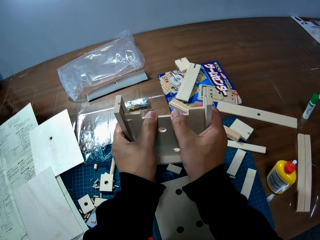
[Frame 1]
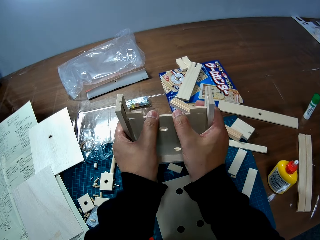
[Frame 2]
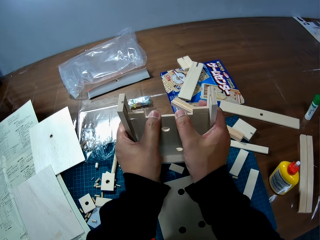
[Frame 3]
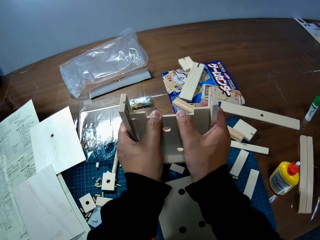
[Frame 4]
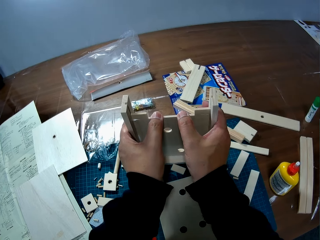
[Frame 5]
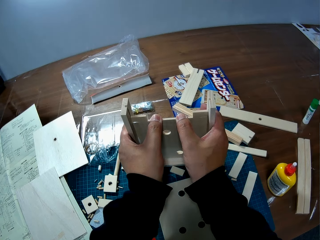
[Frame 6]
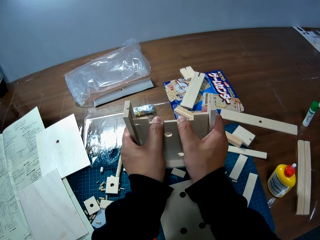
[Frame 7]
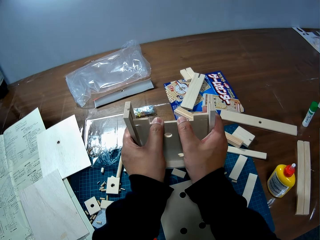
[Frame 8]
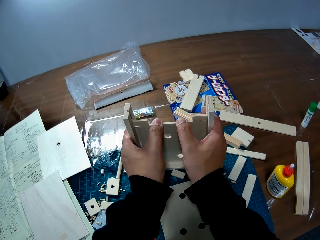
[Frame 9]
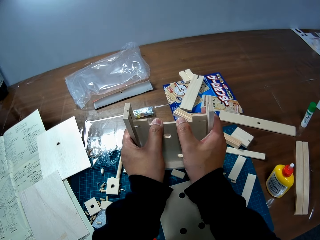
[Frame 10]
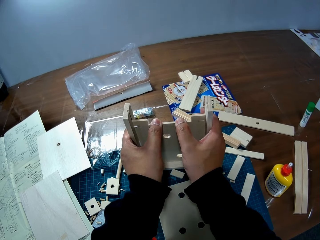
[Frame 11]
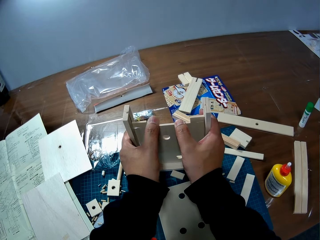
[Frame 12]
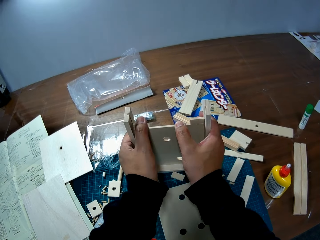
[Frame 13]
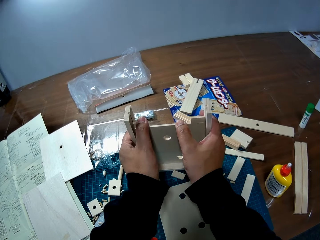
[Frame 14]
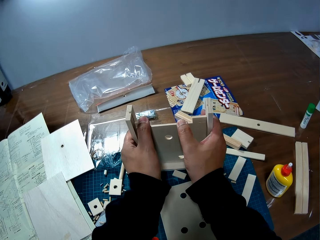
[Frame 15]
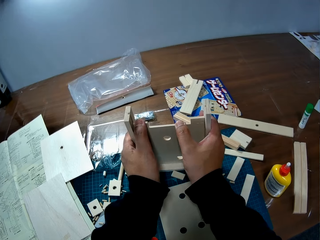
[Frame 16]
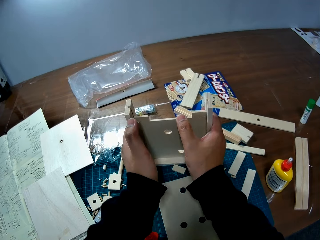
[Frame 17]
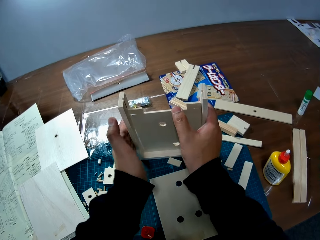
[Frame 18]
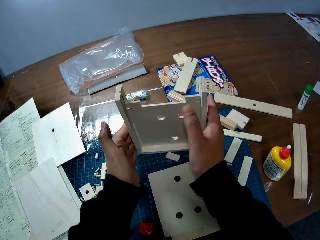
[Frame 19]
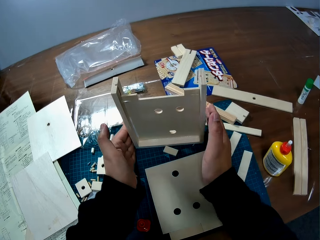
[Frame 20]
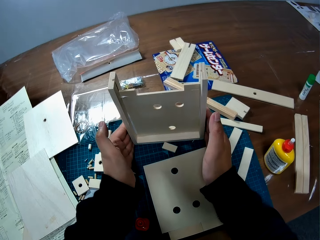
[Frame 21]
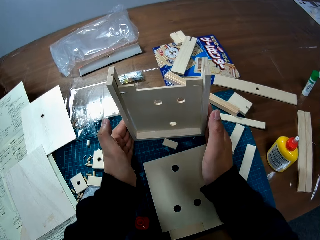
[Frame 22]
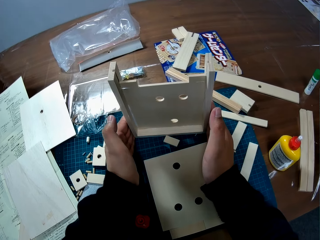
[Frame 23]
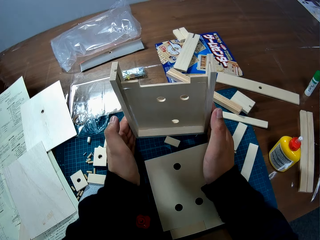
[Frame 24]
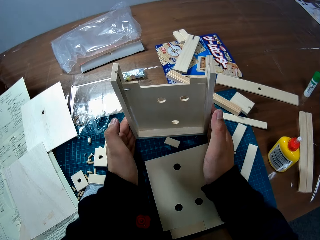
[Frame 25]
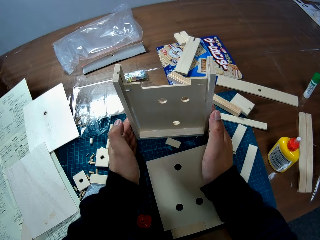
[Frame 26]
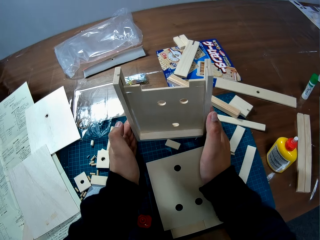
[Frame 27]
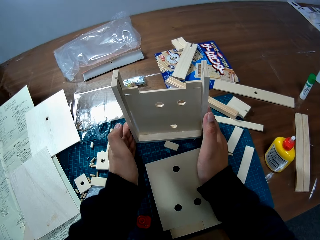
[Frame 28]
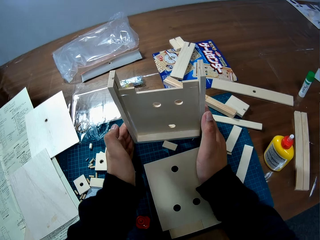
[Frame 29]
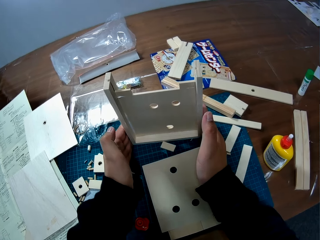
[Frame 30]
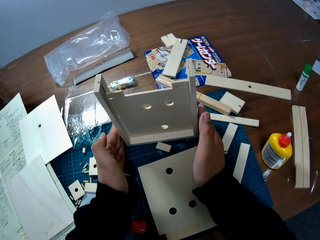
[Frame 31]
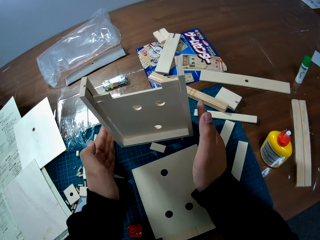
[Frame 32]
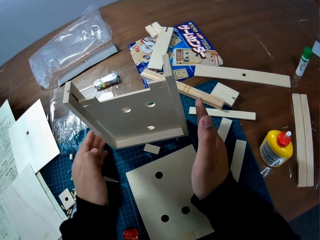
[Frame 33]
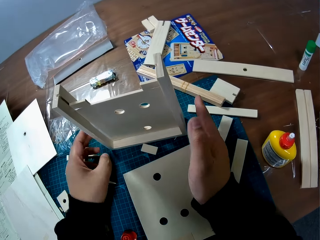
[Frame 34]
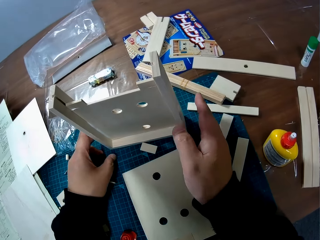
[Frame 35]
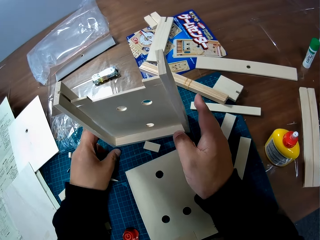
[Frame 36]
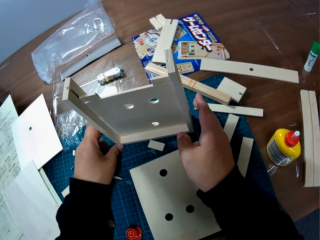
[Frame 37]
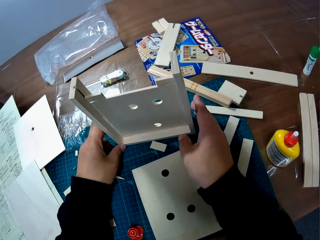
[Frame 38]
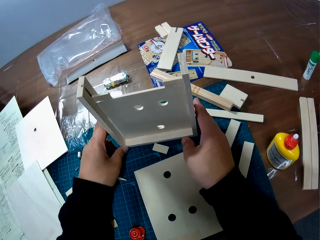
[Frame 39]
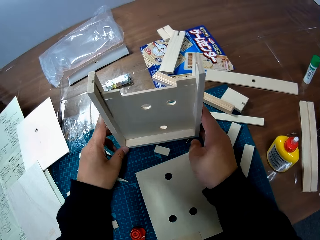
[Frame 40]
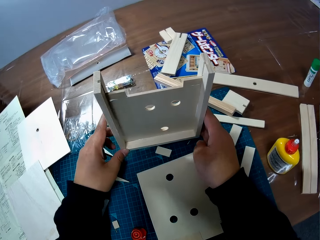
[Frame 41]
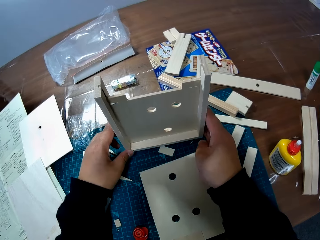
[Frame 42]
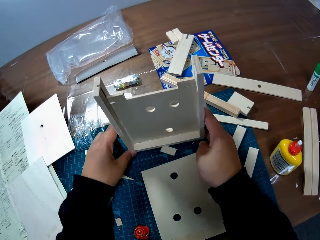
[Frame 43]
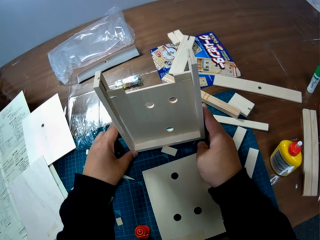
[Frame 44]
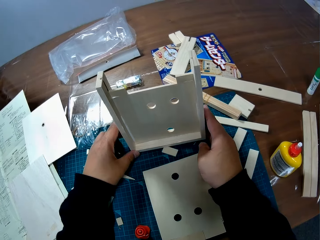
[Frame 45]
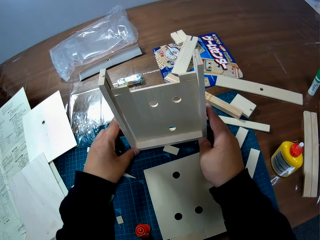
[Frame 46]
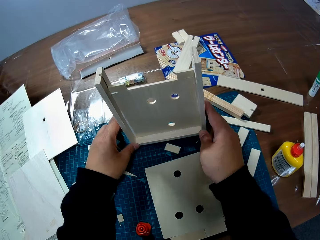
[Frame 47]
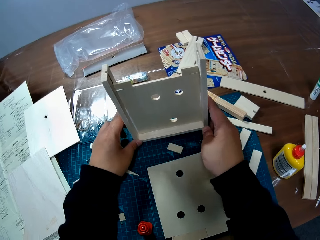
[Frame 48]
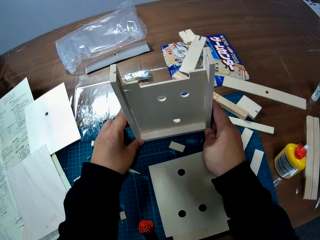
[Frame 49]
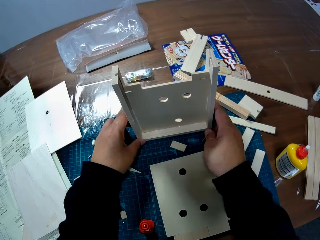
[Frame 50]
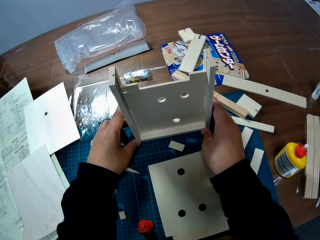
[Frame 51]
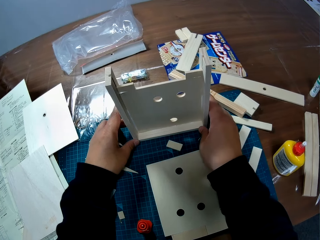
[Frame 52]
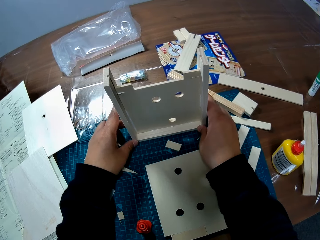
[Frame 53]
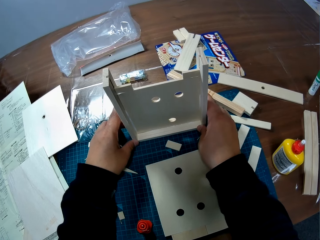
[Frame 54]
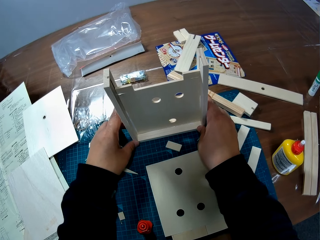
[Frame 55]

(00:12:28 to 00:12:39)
The camera wearer moves the woodwork on the table with both his hands.

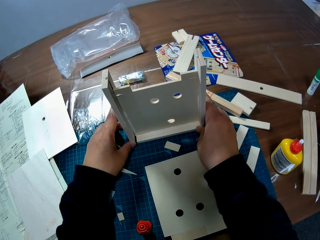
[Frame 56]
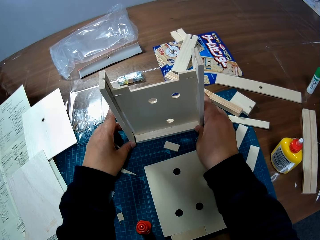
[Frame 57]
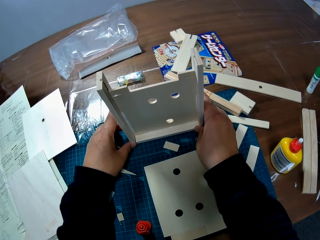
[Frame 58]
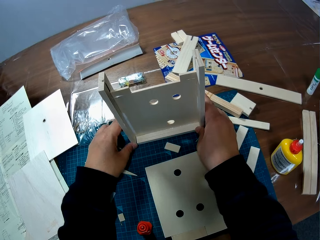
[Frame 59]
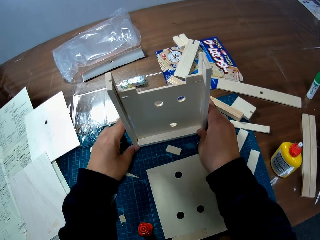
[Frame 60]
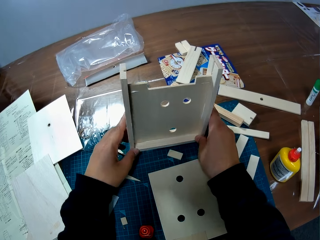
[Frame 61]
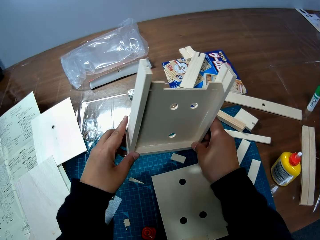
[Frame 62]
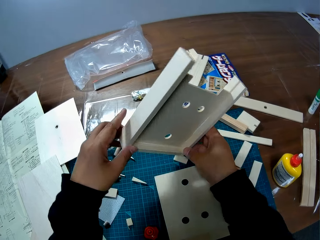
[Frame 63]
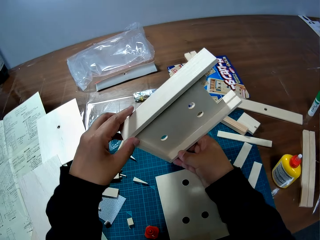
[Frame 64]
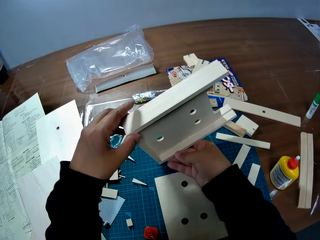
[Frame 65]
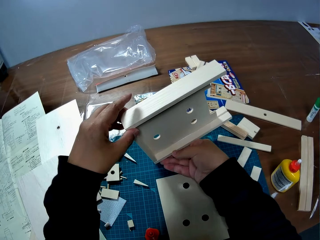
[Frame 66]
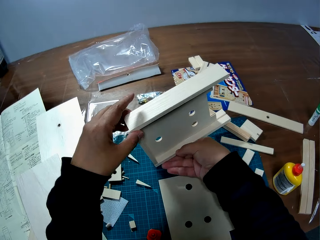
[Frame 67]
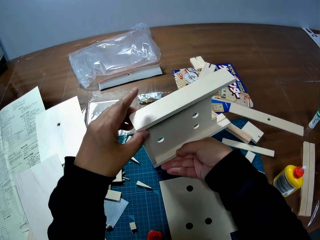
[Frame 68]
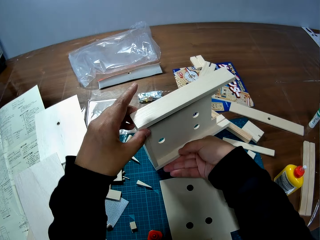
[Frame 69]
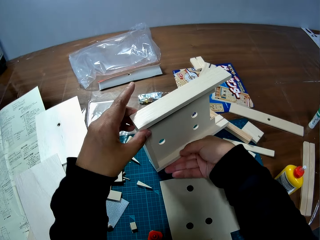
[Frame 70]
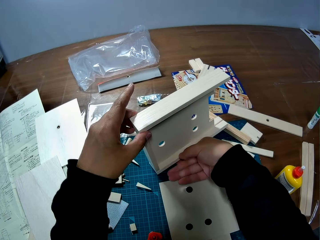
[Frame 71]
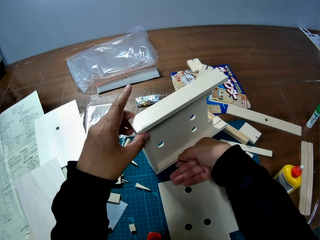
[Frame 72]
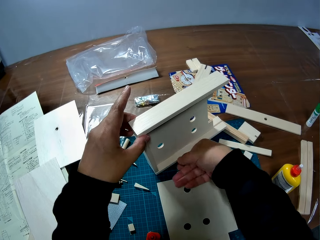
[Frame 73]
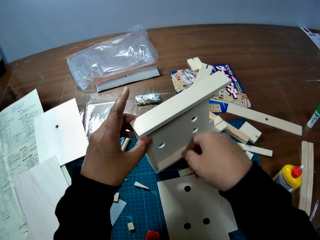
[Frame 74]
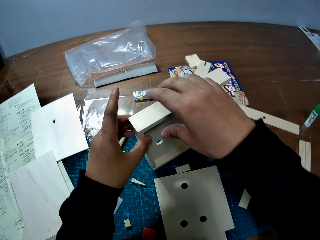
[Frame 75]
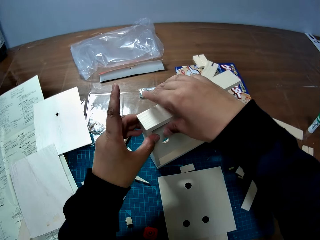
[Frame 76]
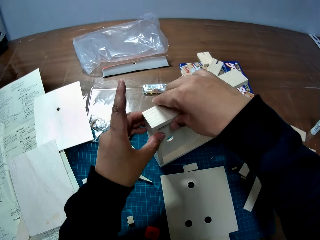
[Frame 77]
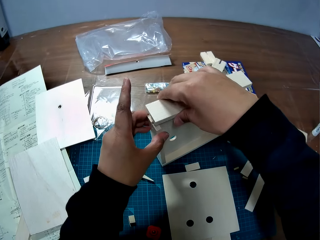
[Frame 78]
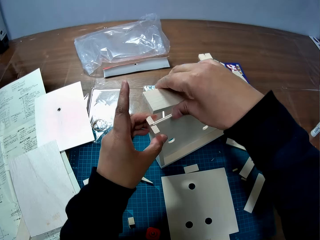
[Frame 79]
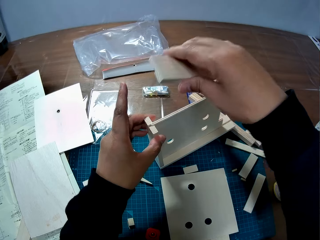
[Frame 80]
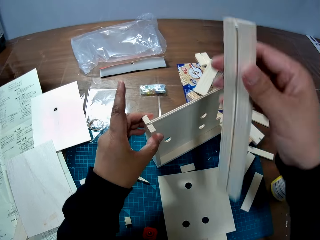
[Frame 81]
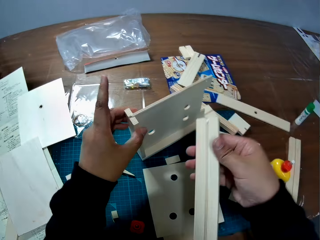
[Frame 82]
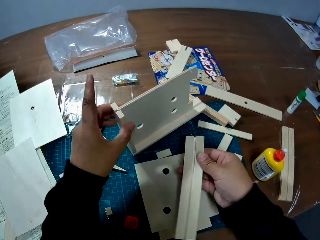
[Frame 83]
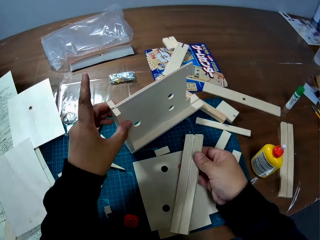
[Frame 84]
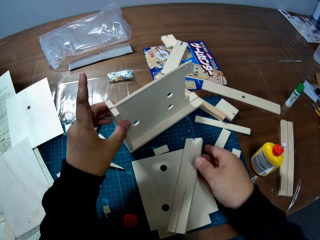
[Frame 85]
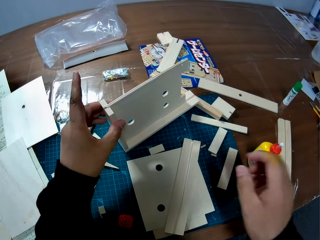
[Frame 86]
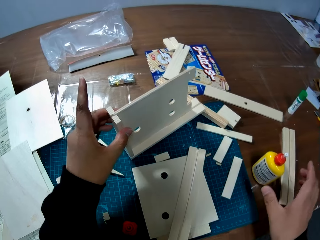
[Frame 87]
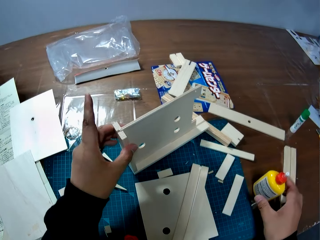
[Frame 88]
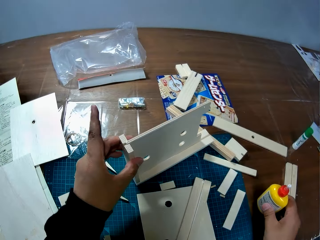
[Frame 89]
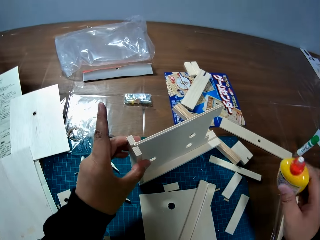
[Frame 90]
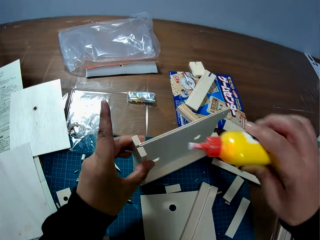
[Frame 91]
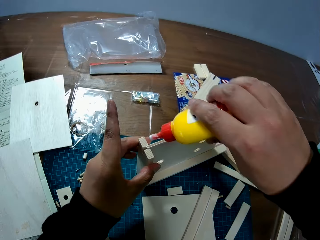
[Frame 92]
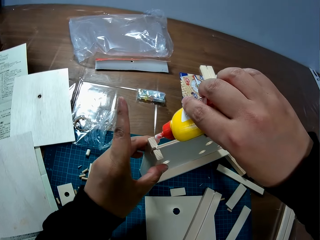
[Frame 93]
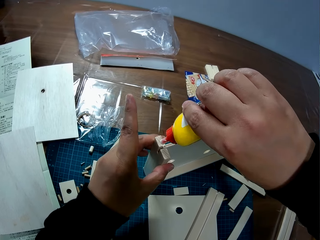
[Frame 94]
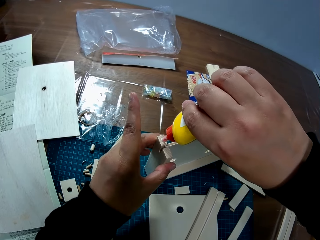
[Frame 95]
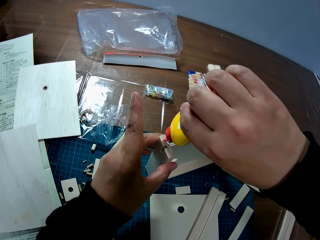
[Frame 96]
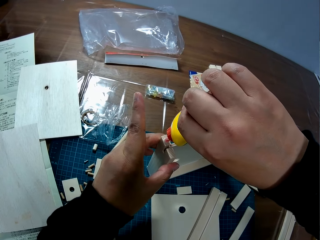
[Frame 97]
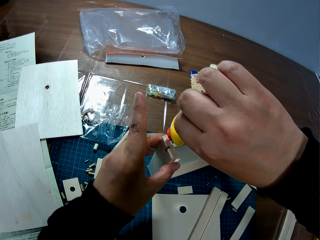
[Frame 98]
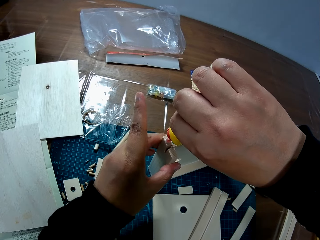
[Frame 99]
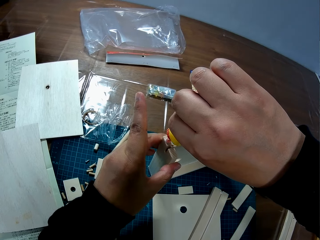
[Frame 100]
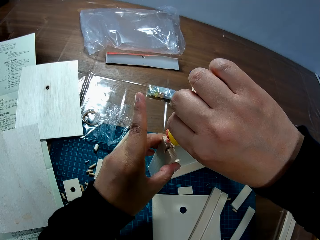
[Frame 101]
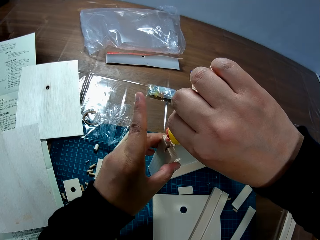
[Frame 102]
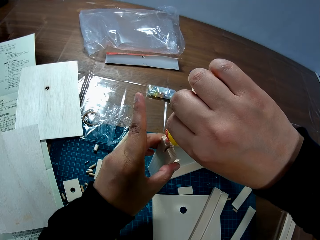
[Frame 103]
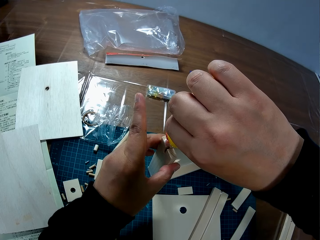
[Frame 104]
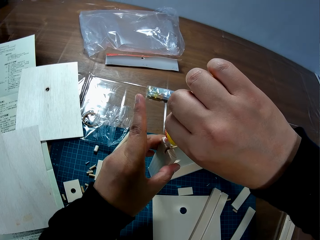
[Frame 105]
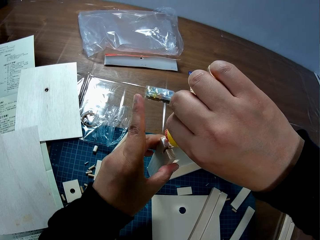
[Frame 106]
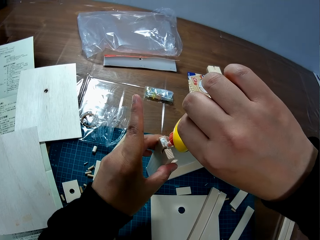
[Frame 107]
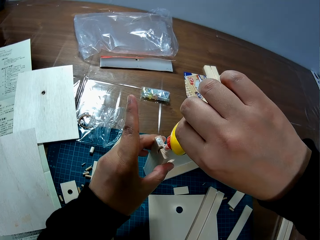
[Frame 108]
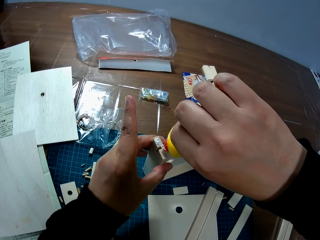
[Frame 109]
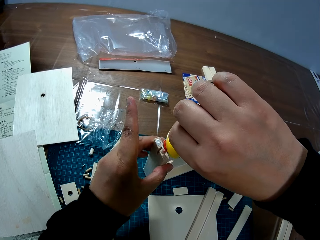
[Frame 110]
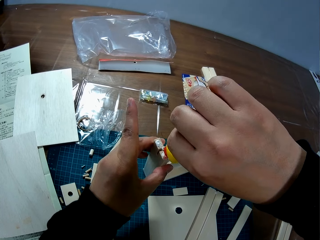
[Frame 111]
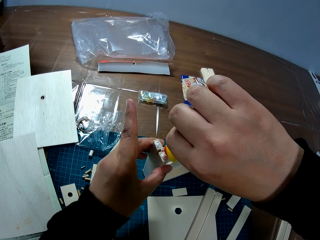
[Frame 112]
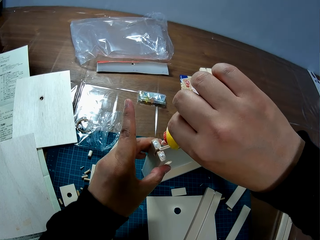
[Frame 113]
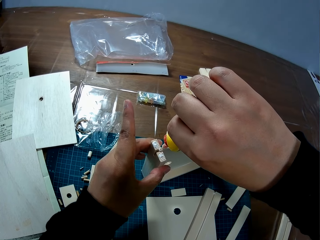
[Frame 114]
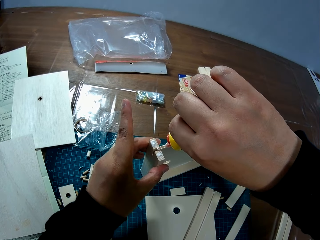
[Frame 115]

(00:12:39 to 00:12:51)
The camera wearer leans the woodwork on the table with both his hands. He turns the piece of model. He detaches a piece of wood from the woodwork with his right hand. He drops the piece of wood on the table. He picks up the bottle of glue from the table with his right hand. He applies glue to the woodwork.
